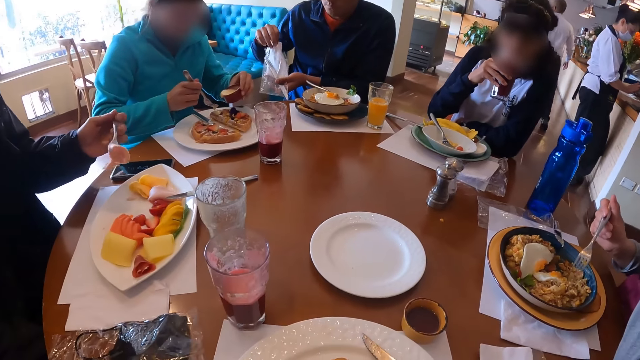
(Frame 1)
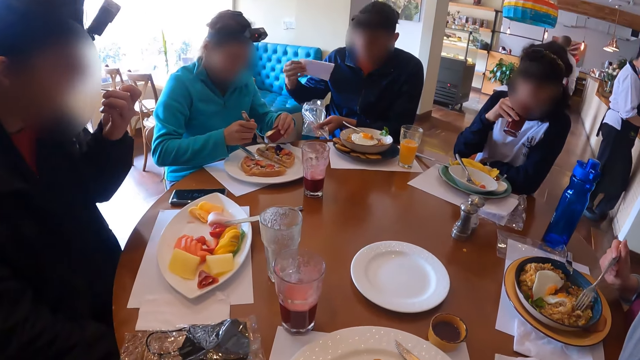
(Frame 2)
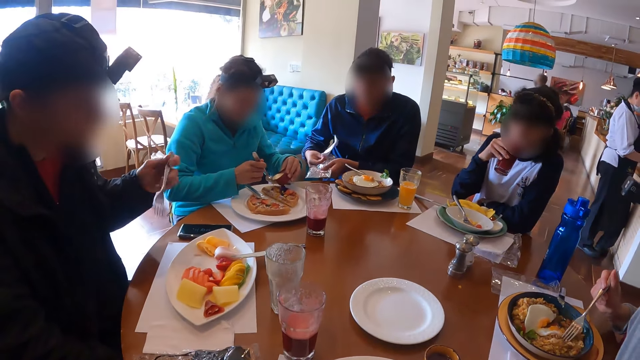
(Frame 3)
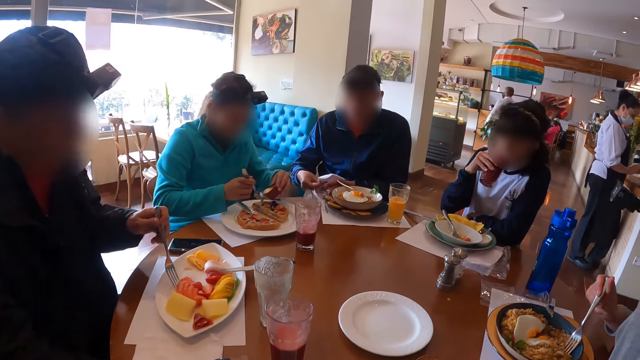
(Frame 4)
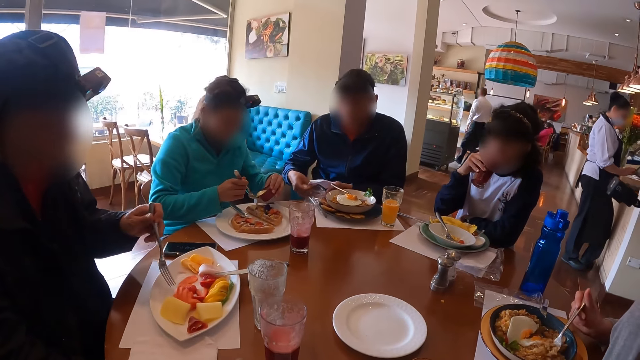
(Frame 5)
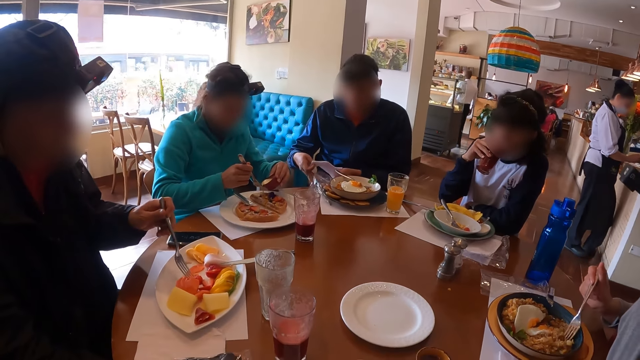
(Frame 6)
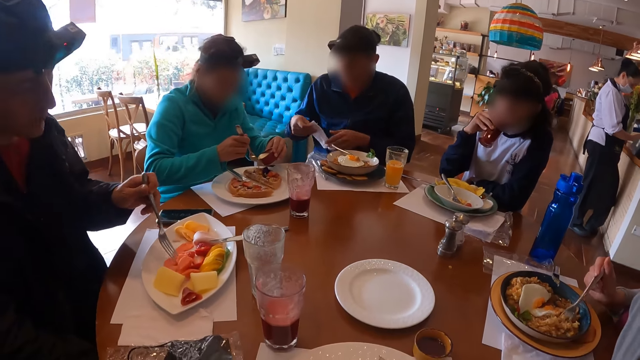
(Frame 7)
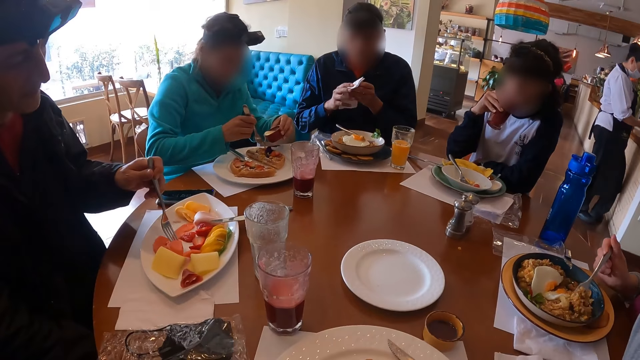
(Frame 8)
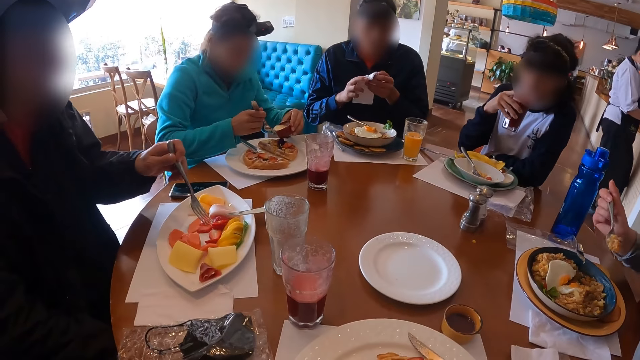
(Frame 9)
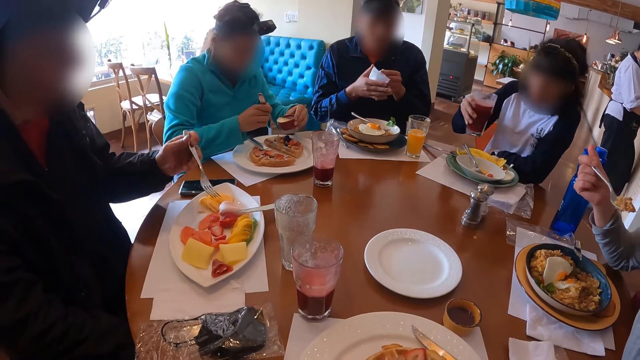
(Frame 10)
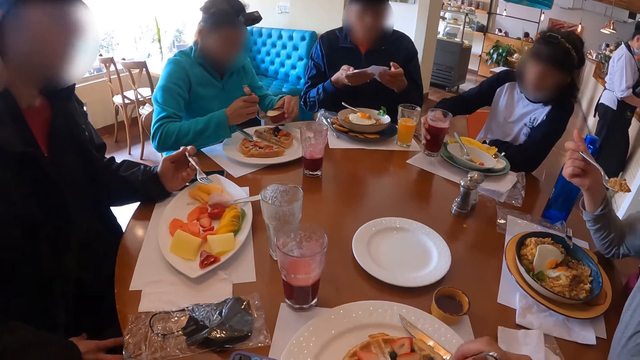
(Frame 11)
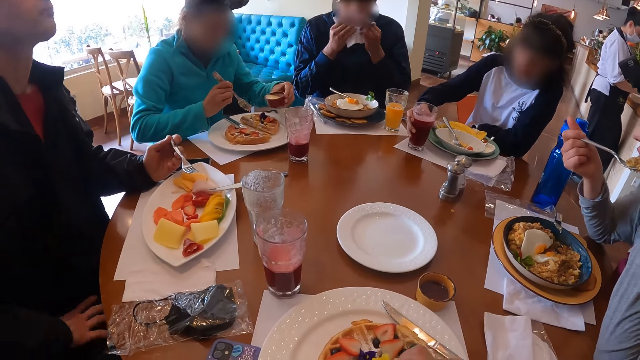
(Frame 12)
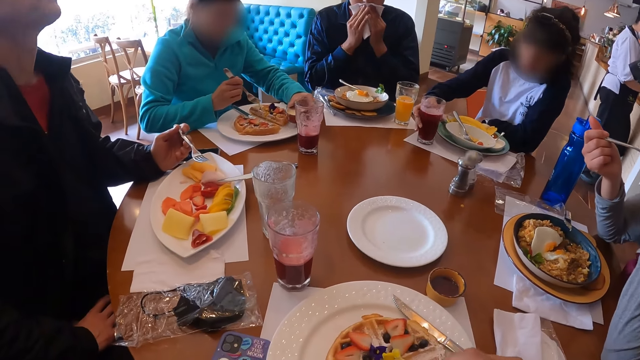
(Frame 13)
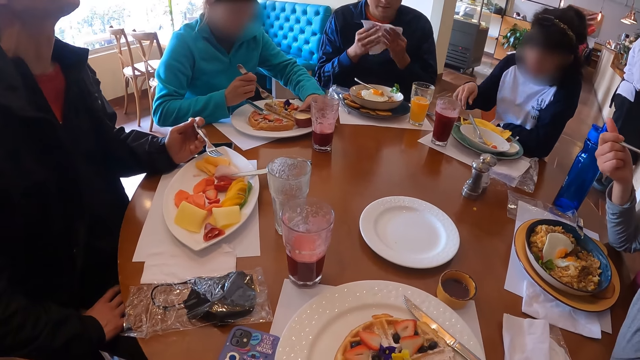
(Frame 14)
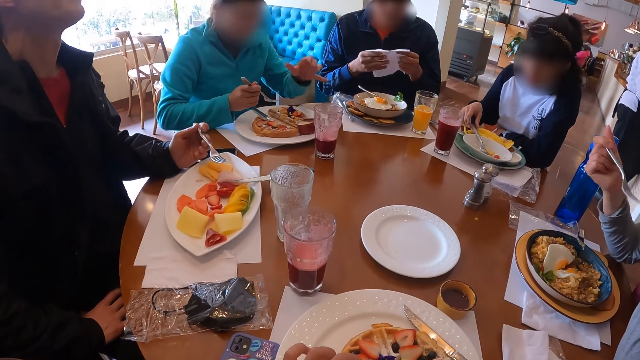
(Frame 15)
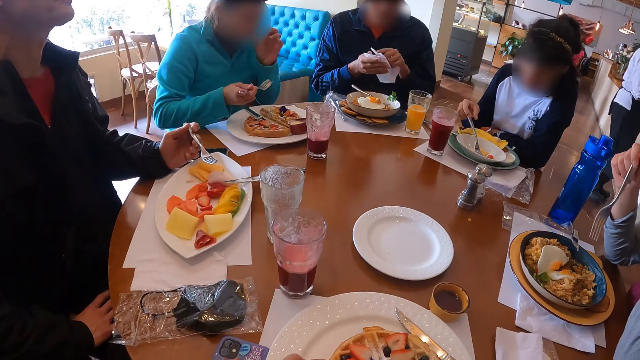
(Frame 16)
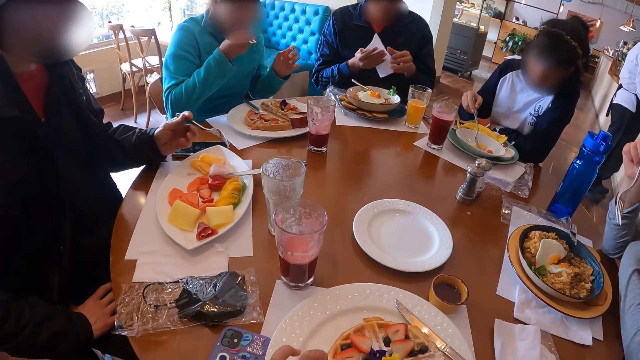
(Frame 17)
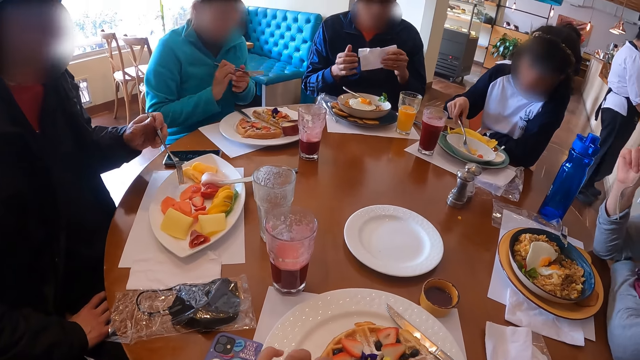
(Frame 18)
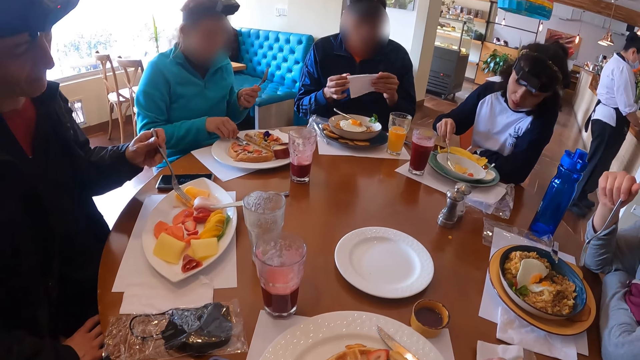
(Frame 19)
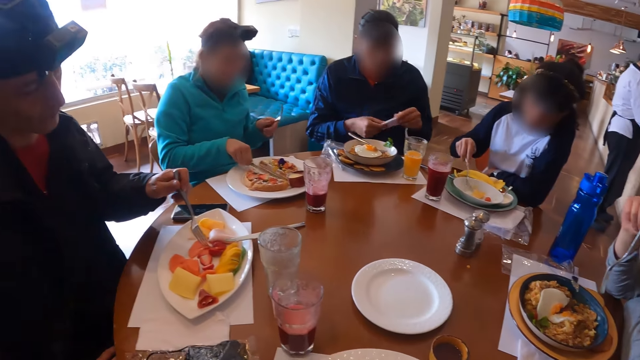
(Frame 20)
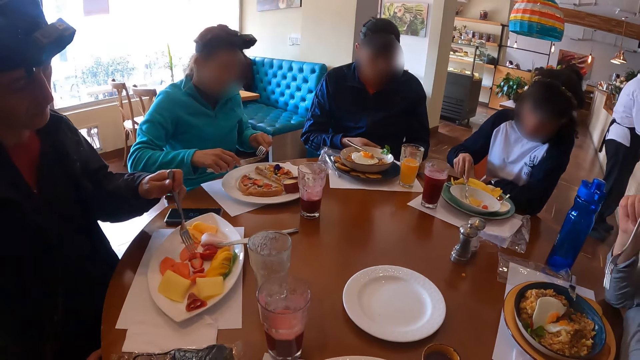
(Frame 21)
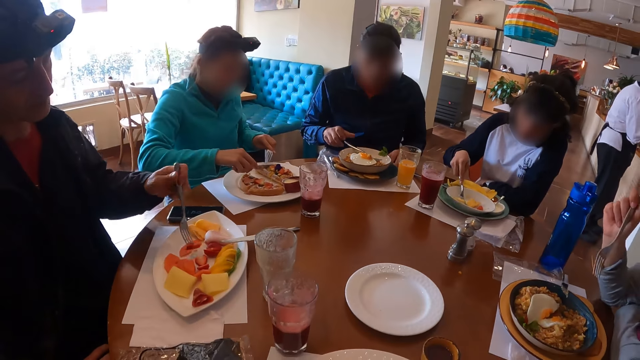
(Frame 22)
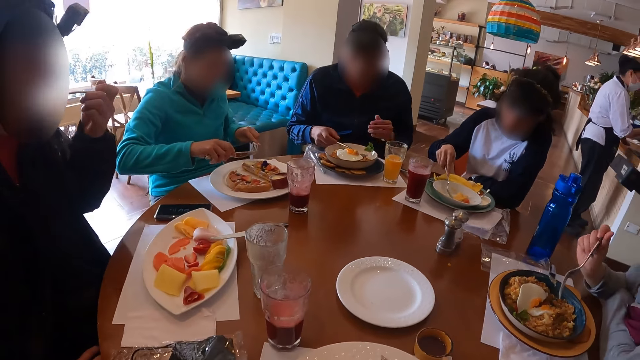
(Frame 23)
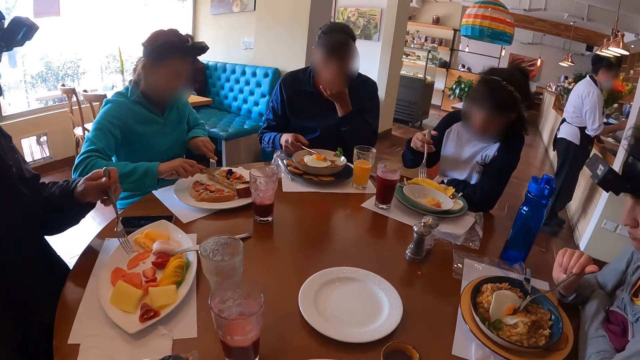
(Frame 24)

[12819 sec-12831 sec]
A man eats food from the plate with the fork in his left hand. A woman drinks from the cup in her right hand. Another man takes a paper from the paper bag. The second man drops the nylon on the table with both hands. The camera wearer picks up food from the plate with the fork in her right hand. Another woman eats food from the plate with the fork in her right hand. The second man cleans his mouth with the serviette in his hands. The first woman drops the cup of juice in her right hand on the table. A third man drops the container of sauce in his left hand on the plate on the table. The first woman picks up the fork in the plate with her right hand. The third man licks his left thumb. The second man folds the serviette. The third man passes the fork in his right hand to his left hand and picks up the knife in the plate with his right hand. The second man drops the serviette on his lap with both hands, picks up the fork in the plate with his right hand, and touches his face with his left hand.

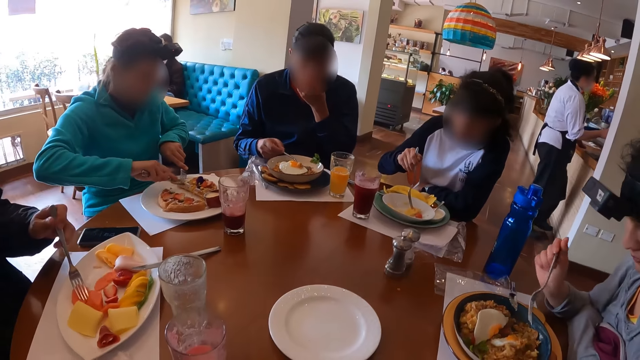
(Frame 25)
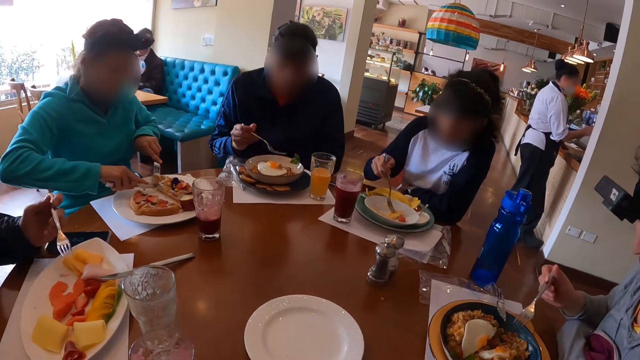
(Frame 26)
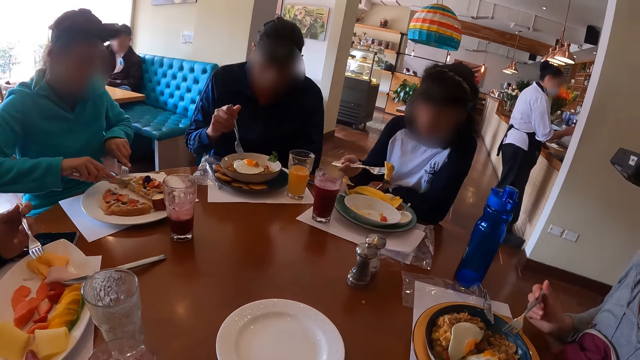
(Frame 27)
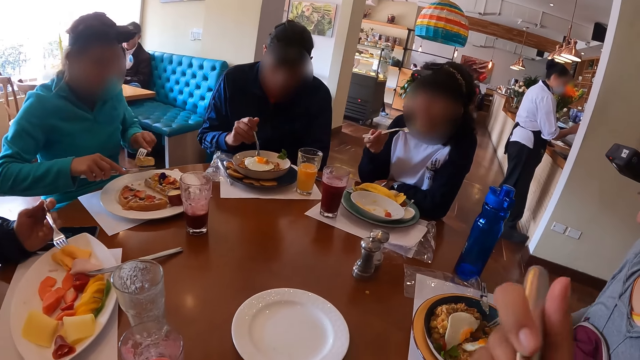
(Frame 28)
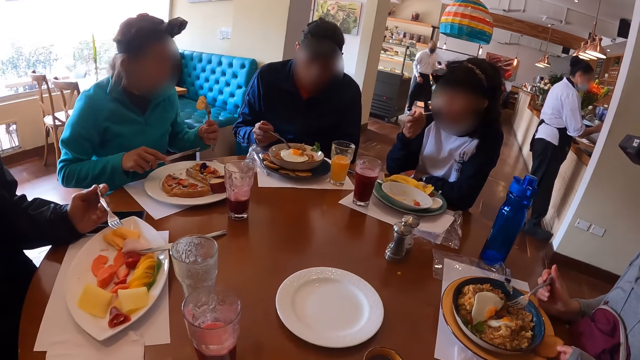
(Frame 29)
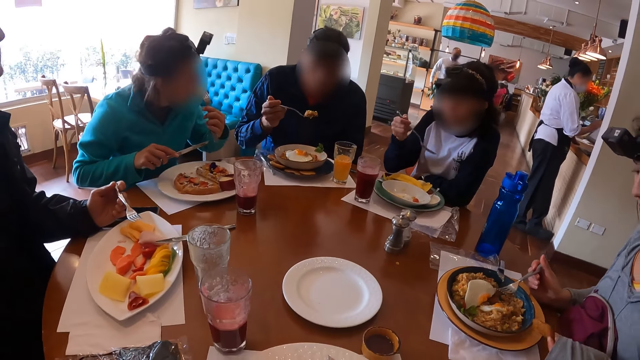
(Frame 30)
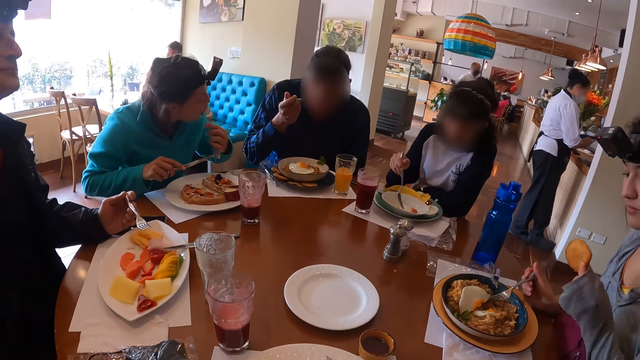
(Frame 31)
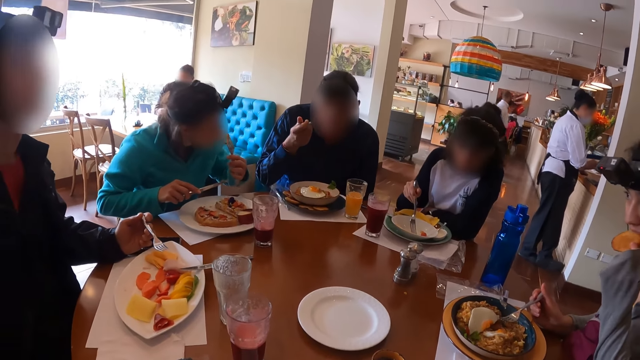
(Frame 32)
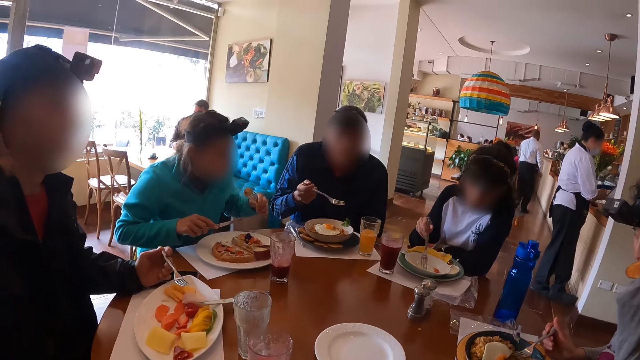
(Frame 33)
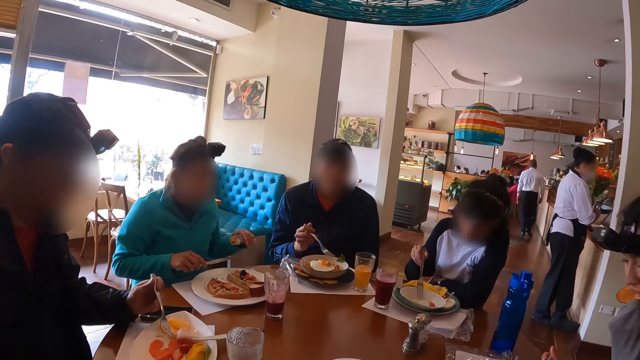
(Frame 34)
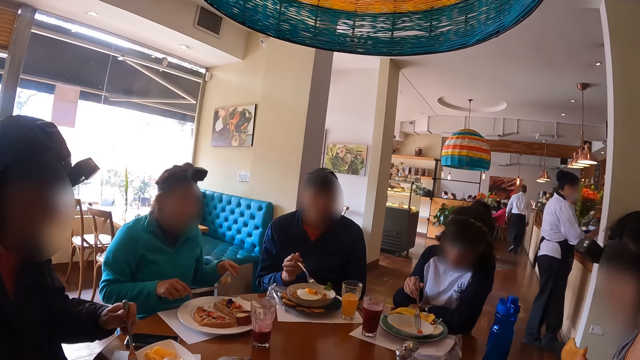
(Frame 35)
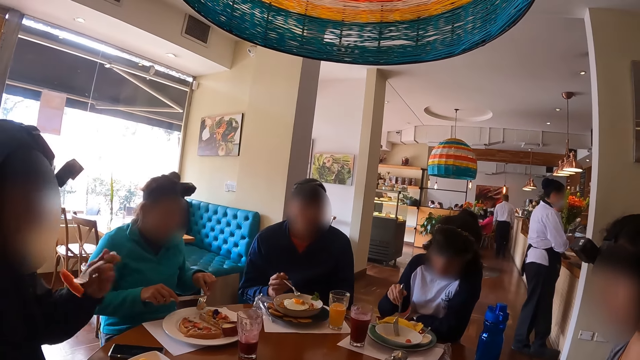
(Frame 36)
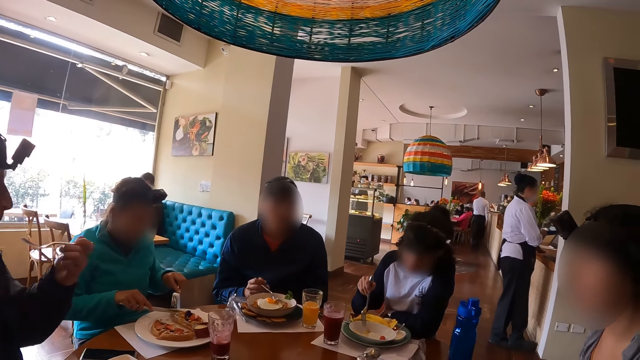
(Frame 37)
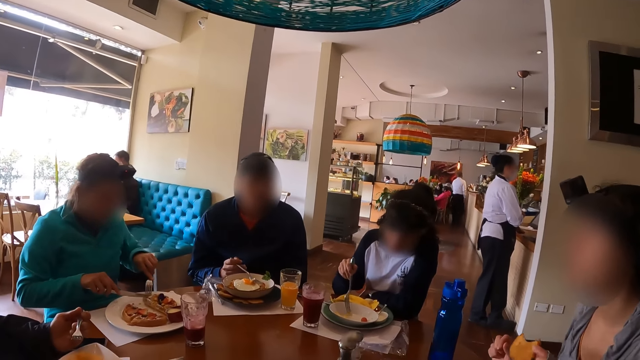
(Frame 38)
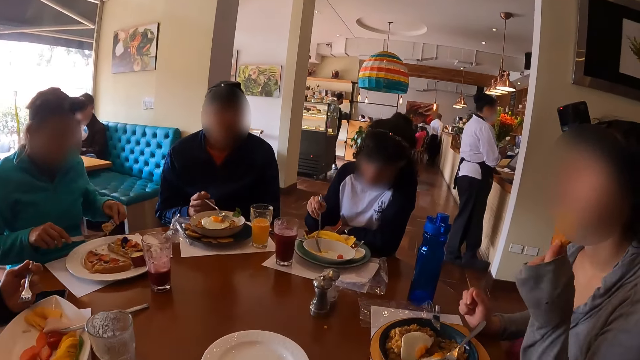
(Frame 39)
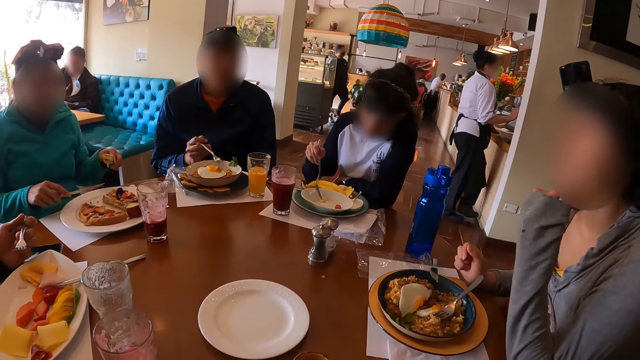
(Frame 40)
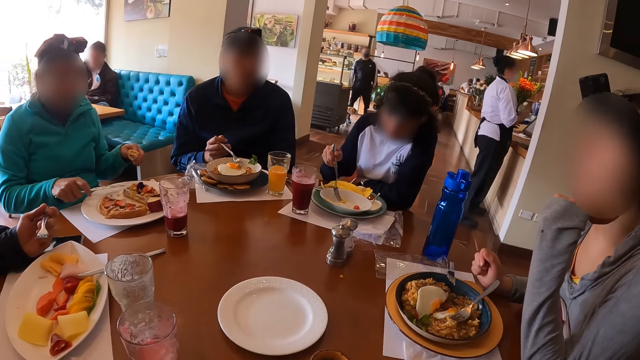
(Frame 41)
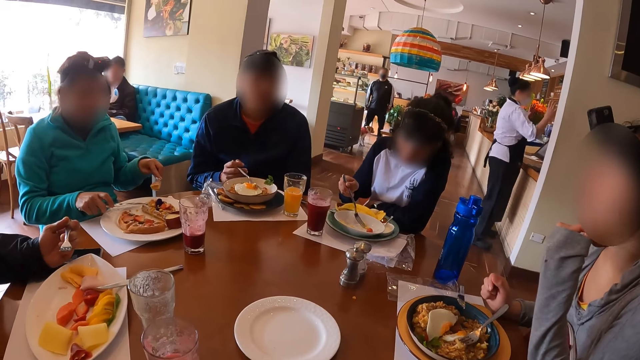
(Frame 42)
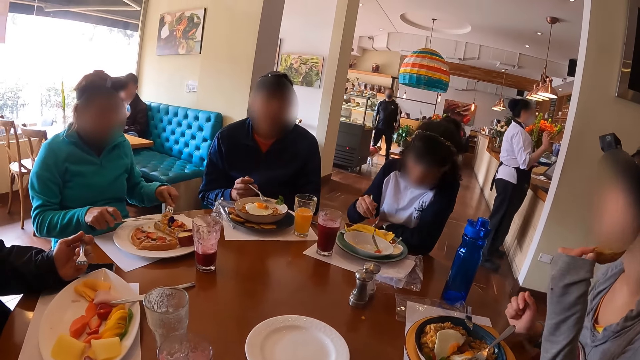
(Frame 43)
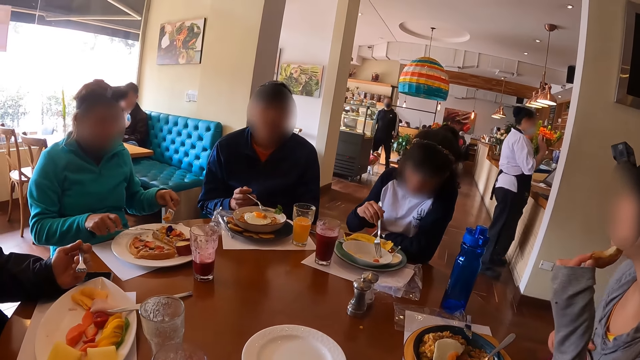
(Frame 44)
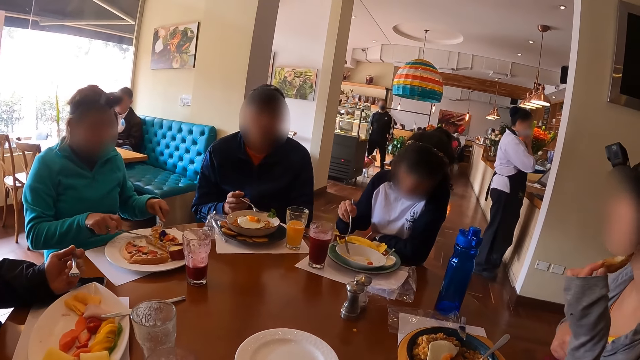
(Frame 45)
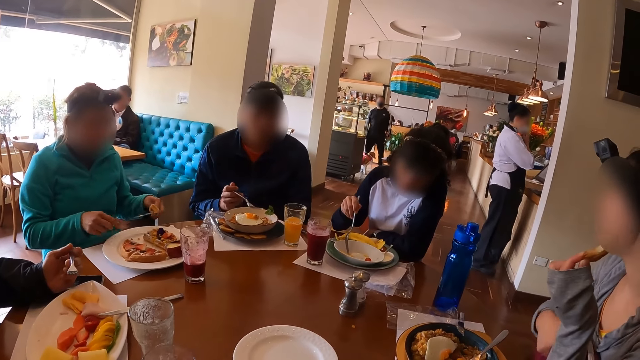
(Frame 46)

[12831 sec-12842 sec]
A man eats food from the plate with the fork and knife in his hands. A woman cuts the food. The camera wearer eats the food with the fork in her right hand. The woman eats food from the plate with the fork in her right hand. Another woman picks up a piece of bread in the plate on the table with her left hand. Another man eats from the plate with the fork in his right hand. The second woman eats the piece of bread in her left hand. A third man eats food. The second woman eats the food.
